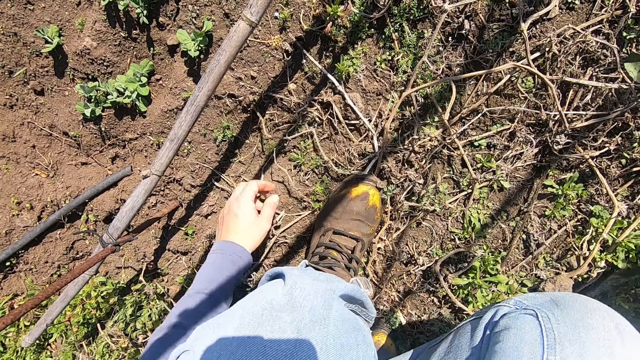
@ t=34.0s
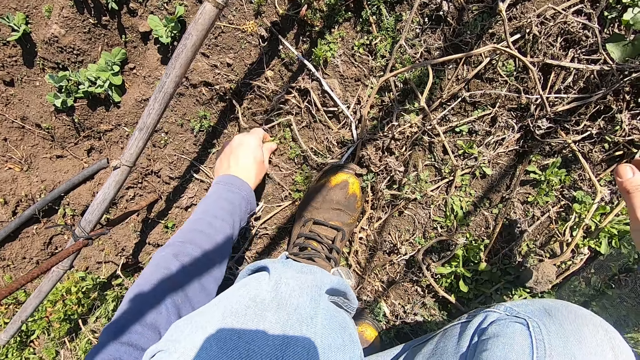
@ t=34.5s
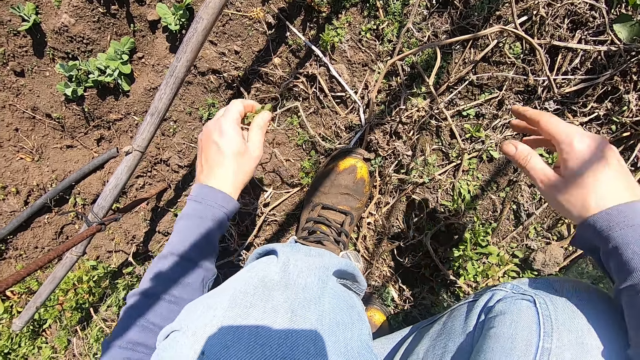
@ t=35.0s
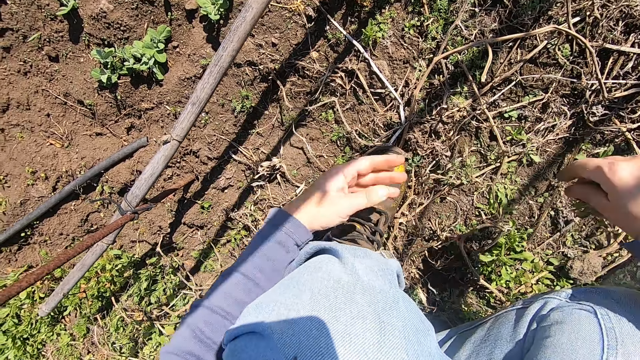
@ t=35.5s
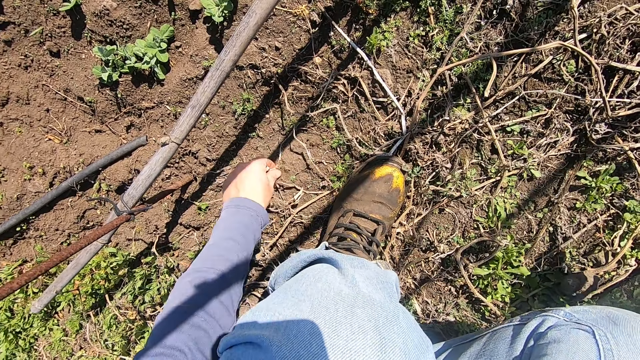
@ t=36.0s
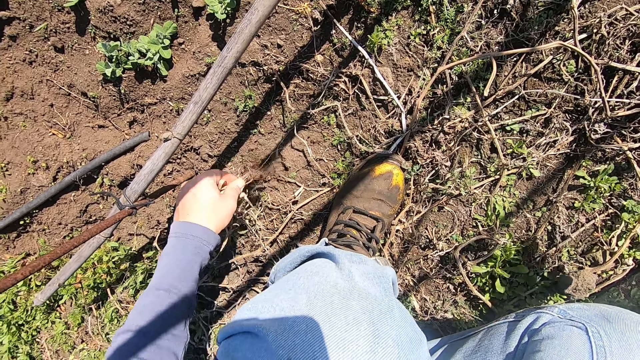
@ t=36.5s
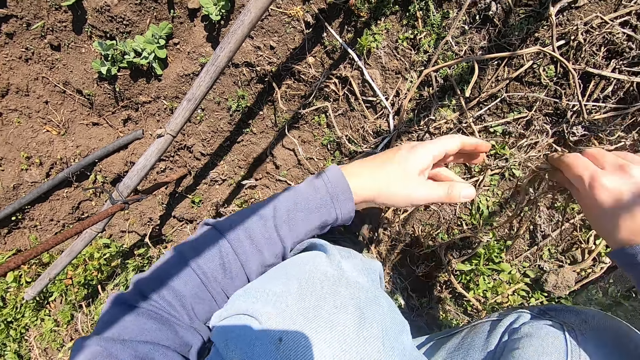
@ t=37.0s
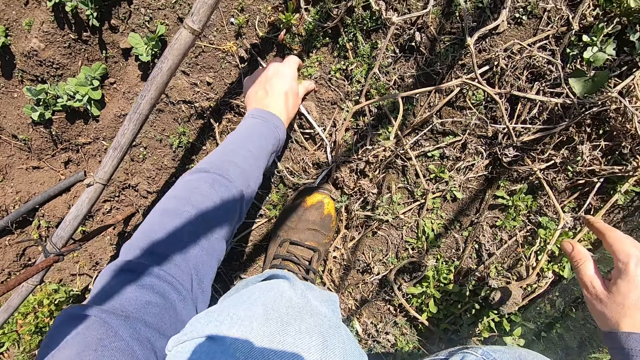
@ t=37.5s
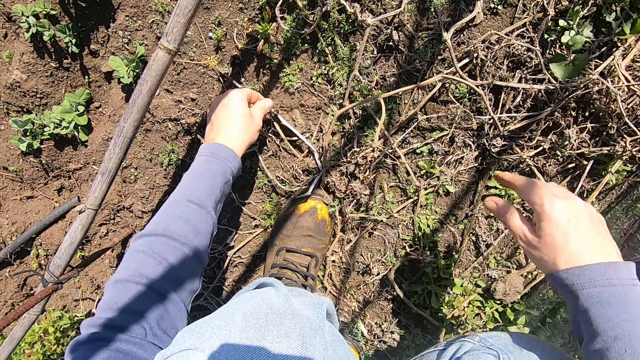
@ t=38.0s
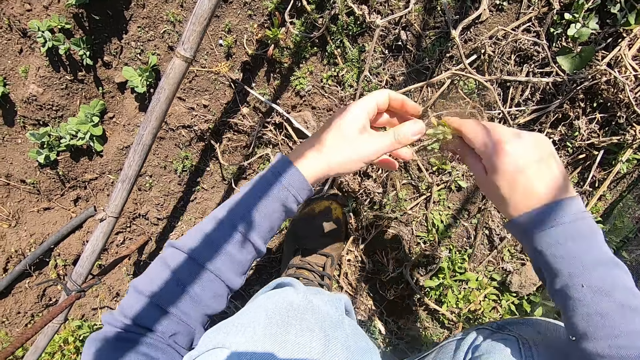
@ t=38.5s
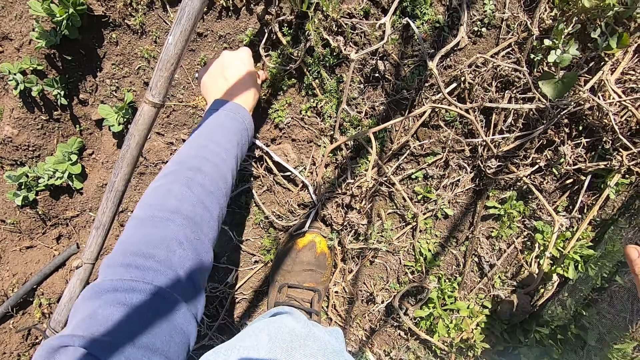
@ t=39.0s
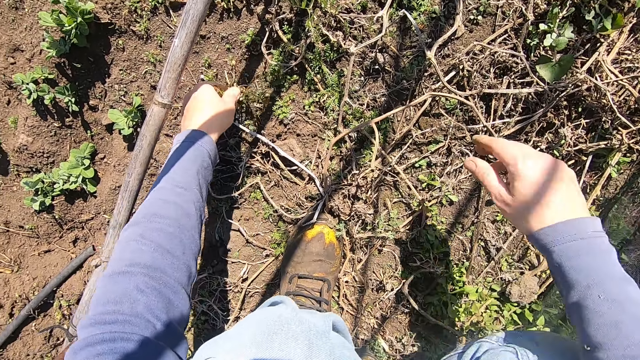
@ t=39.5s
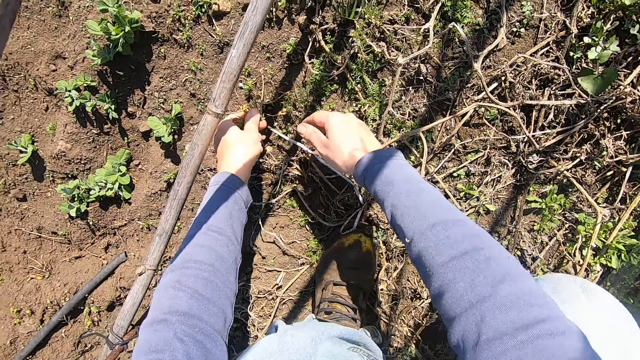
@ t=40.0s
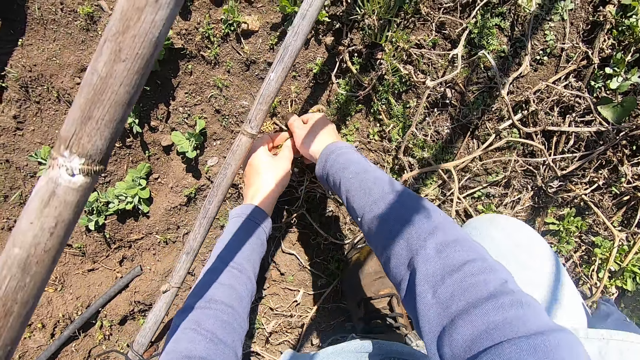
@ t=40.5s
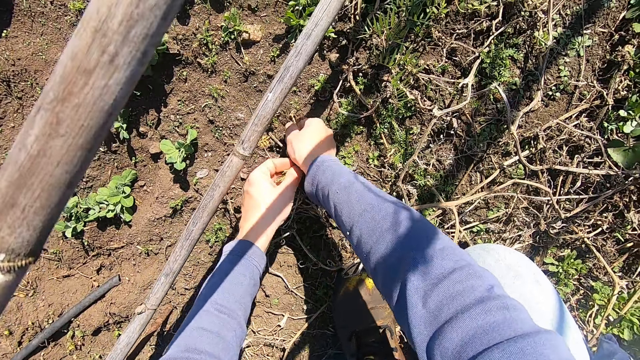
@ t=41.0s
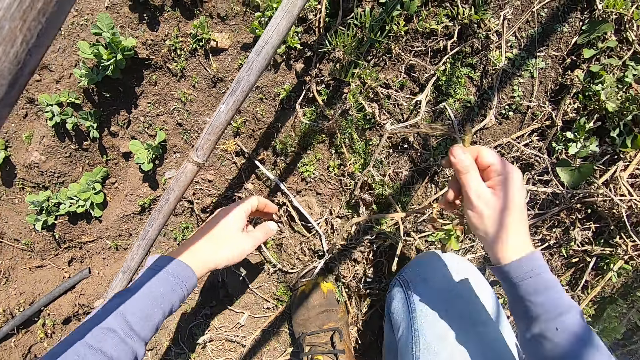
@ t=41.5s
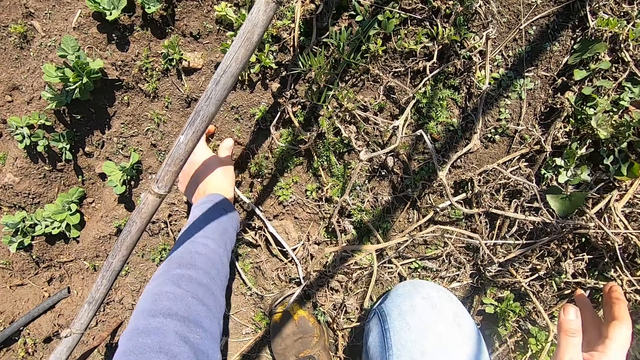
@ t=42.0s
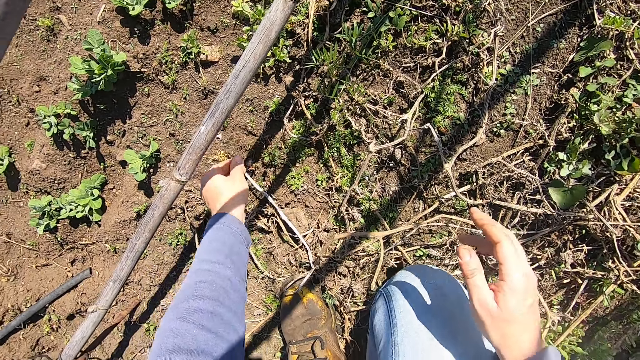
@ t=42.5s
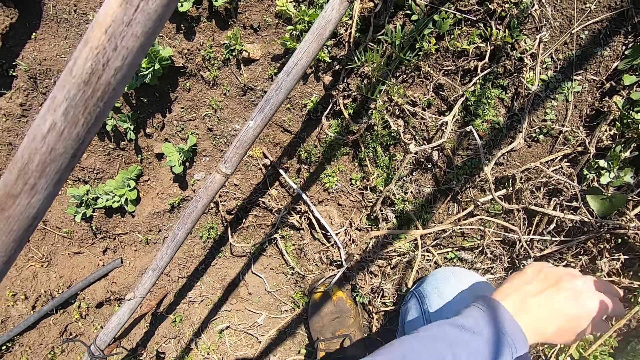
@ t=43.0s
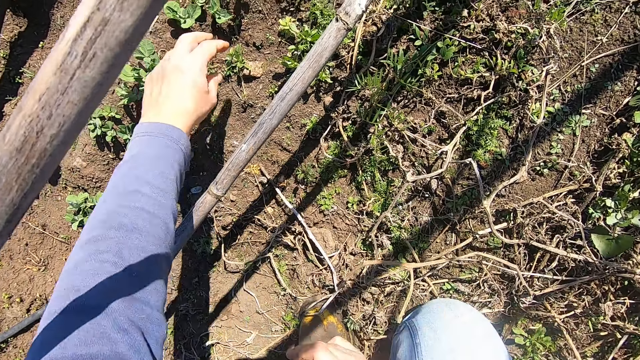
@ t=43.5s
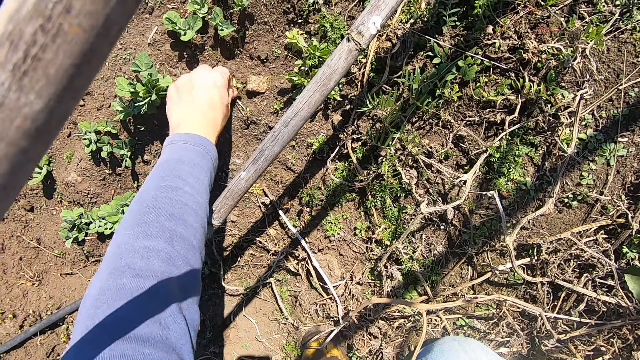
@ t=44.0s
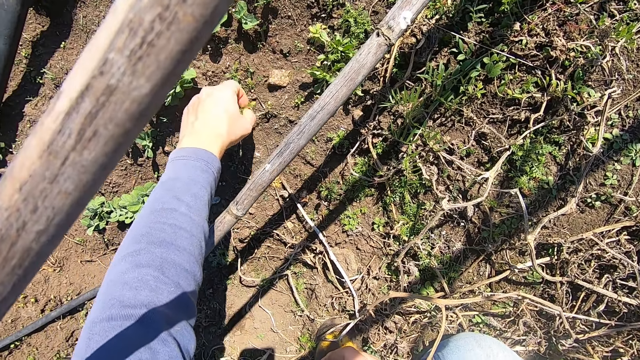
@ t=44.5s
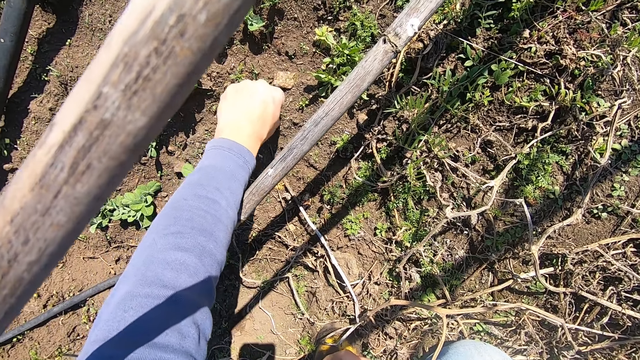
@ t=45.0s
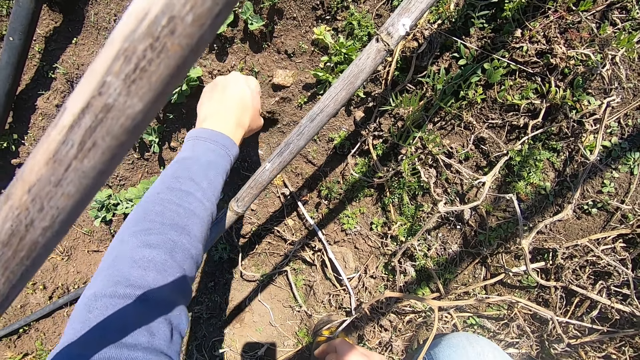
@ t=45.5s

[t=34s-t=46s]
The camera wearer throws the weed plant away with his right hand. He picks up a weed plant on the ground with his left hand. He holds the weed plant. He places the weed plant in his right hand. He throws the weed plant away with his right hand. He picks up a dry weed plant on the ground with his left hand. He places the dry weed plant in his right hand. He throws the weed away. He picks up a dry weed plant on the ground with his left hand. He places the dry weed plant in his right hand. He throws the dry weed in his right hand away. He picks up a dry weed plant from the ground with his left hand. He holds another weed. He pulls out the weed plant with both hands. He throws the weed away. He picks up a weed plant from the ground with his left hand. He throws the weed plant away with his left hand. He pulls out a weed plant from the ground with his left hand. He holds another weed.

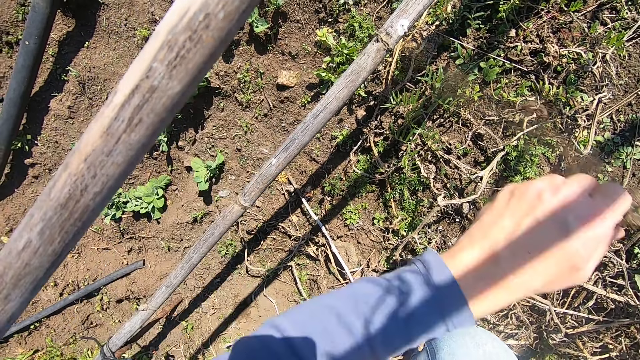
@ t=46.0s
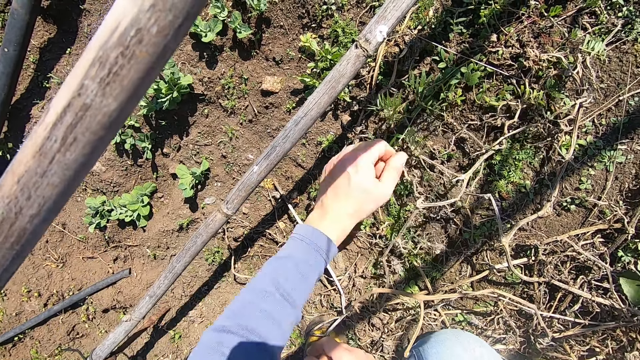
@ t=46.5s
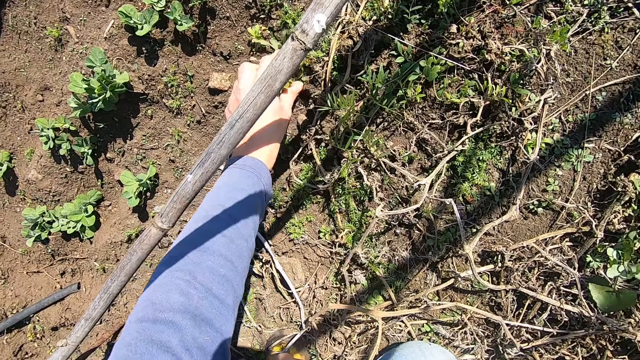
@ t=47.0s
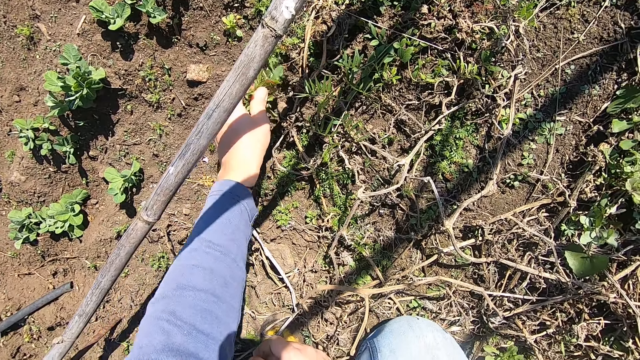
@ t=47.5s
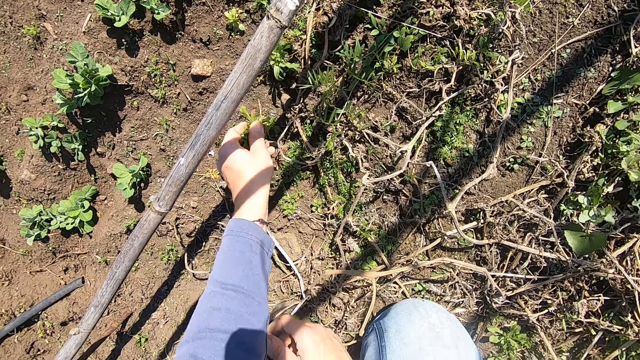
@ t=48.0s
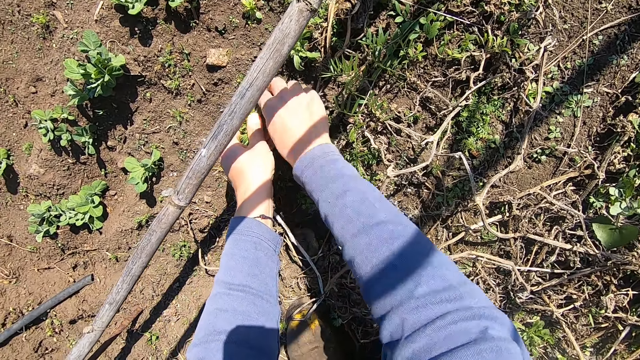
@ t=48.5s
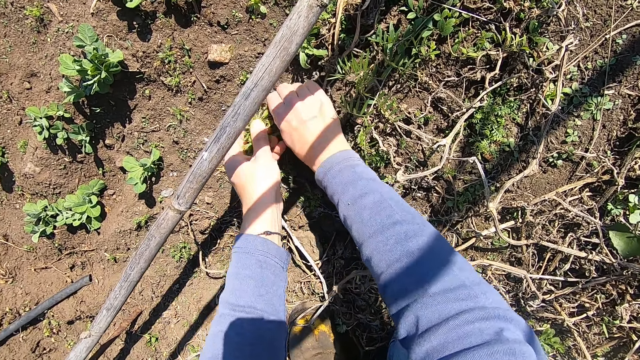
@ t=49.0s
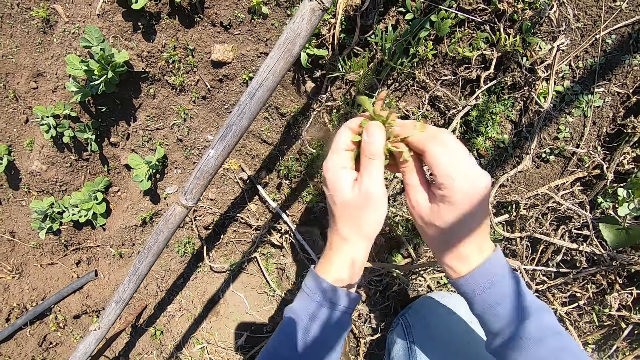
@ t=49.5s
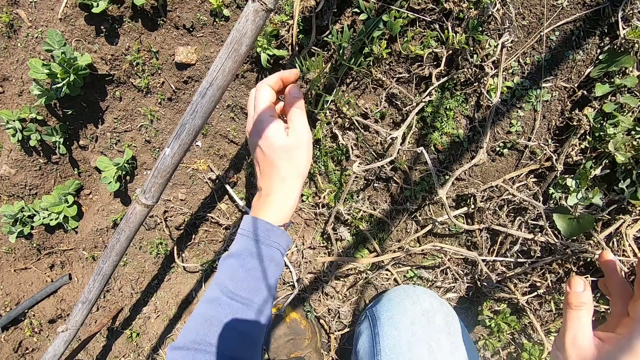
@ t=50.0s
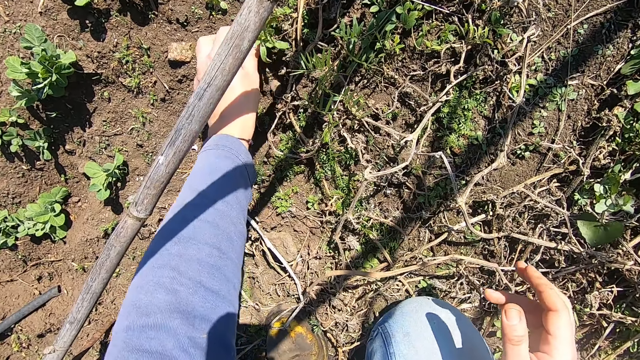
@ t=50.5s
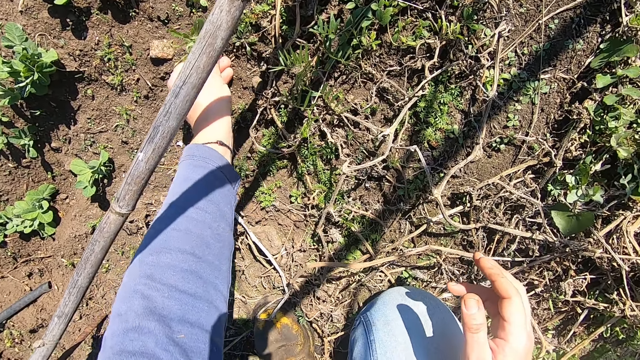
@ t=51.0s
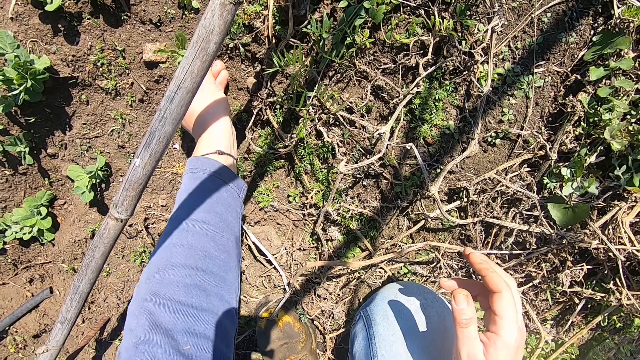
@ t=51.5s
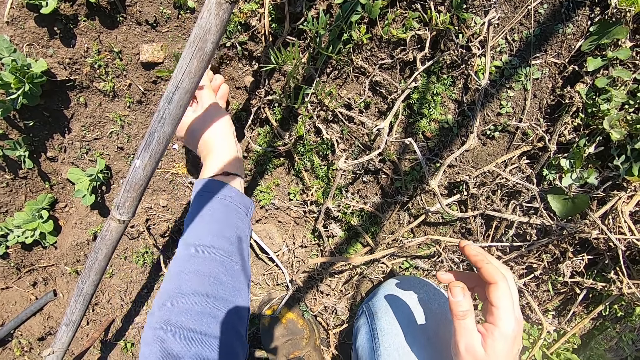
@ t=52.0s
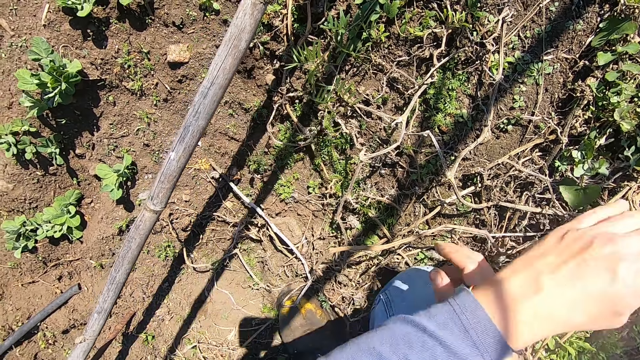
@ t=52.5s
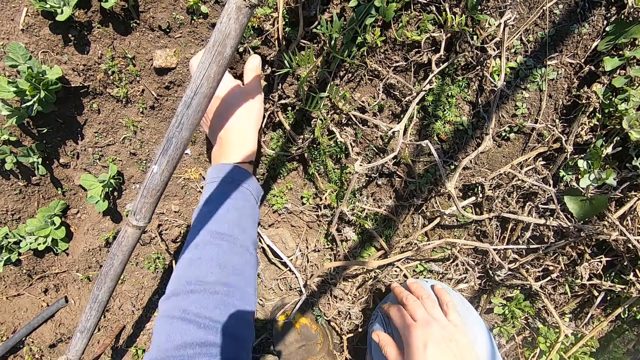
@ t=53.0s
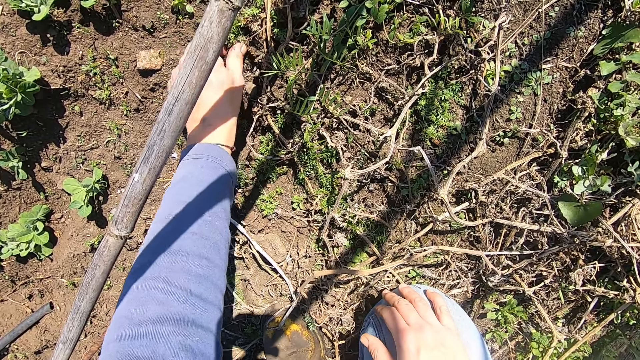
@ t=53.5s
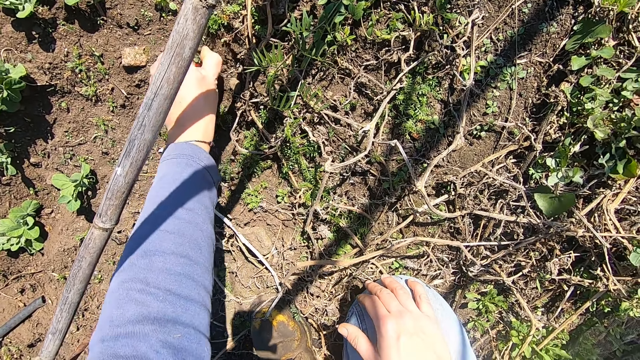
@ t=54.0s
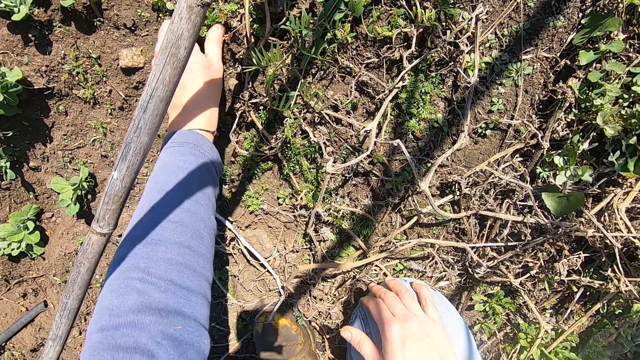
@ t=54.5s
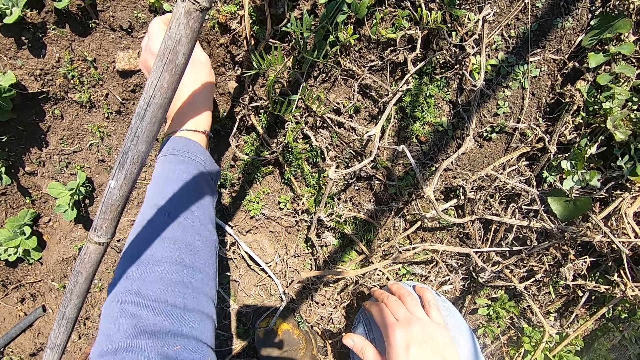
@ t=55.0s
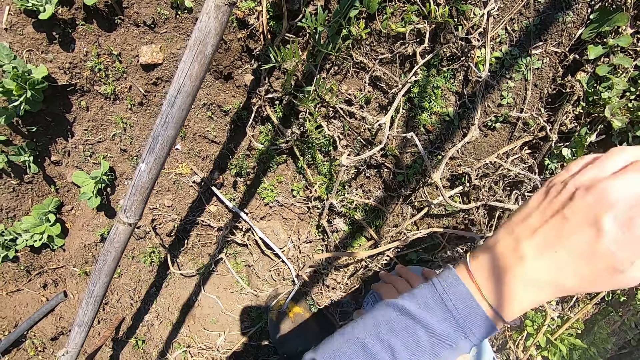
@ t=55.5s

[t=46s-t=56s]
The camera wearer throws the weed plant away with his left hand. He holds a weed plant on the ground with his left hand. He pulls out a weed plant from the ground with both hands. He throws the weed plant away with both hands. He pulls out a weed plant from the ground with his left hand. He holds another weed. He throws the weed plant away with his left hand. He pulls out a weed plant from the ground with his left hand. He holds another weed. He throws the weed plant away with his left hand.
